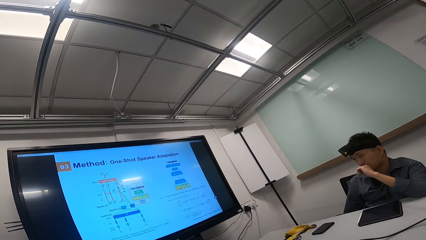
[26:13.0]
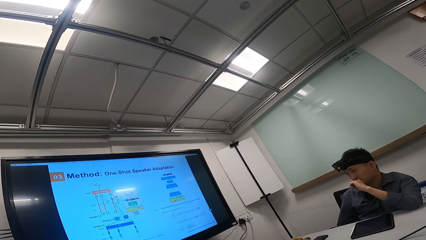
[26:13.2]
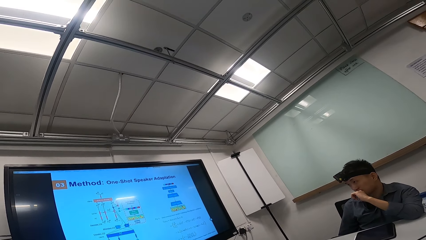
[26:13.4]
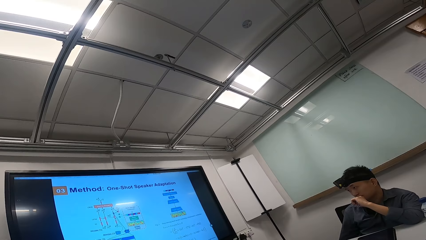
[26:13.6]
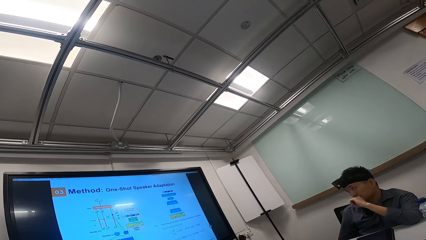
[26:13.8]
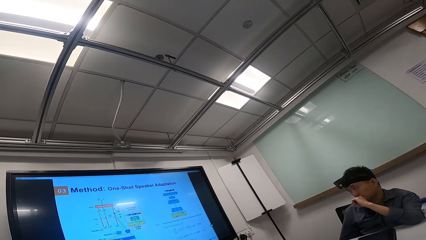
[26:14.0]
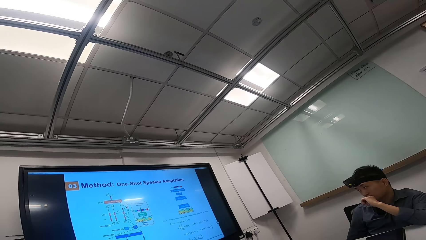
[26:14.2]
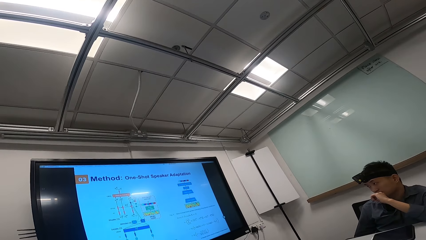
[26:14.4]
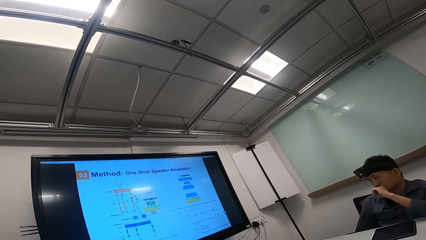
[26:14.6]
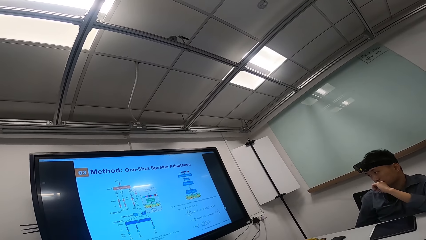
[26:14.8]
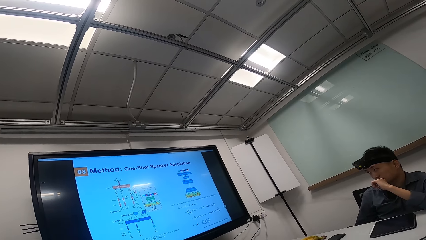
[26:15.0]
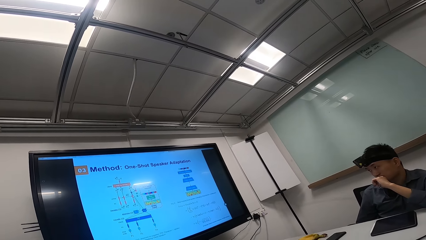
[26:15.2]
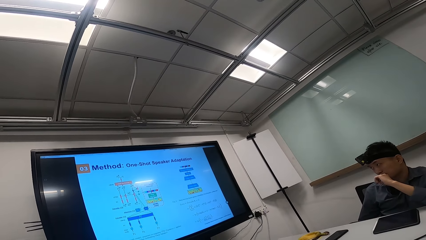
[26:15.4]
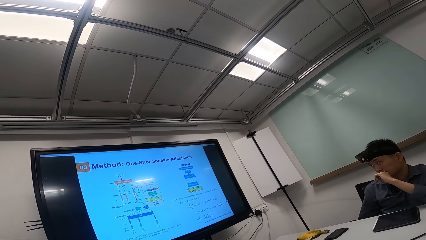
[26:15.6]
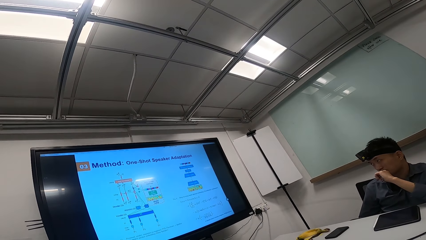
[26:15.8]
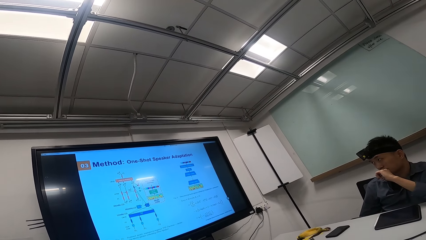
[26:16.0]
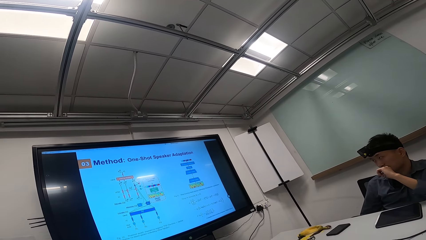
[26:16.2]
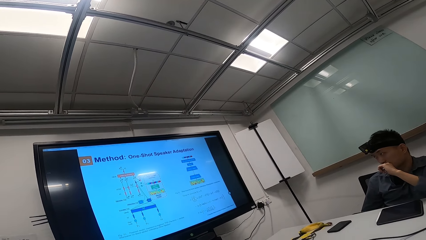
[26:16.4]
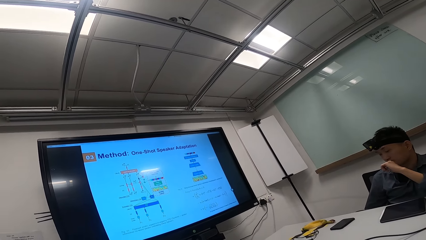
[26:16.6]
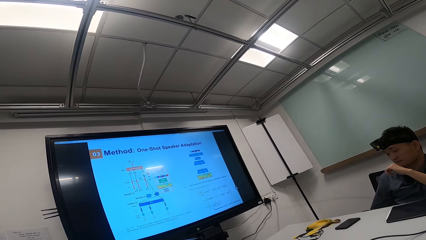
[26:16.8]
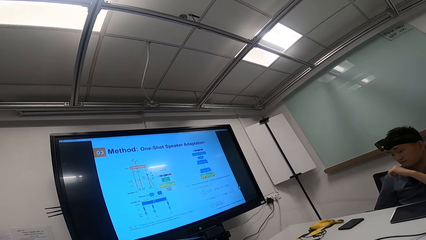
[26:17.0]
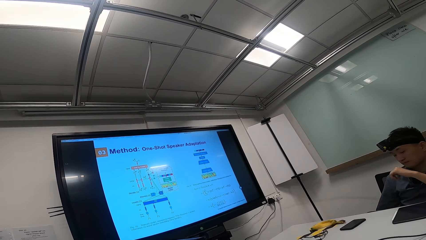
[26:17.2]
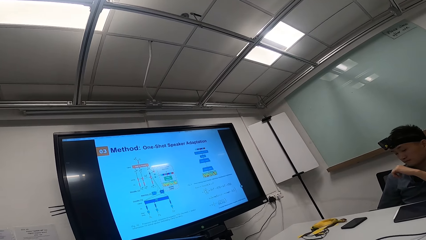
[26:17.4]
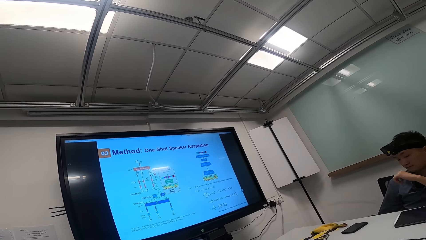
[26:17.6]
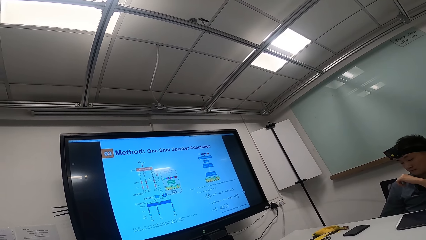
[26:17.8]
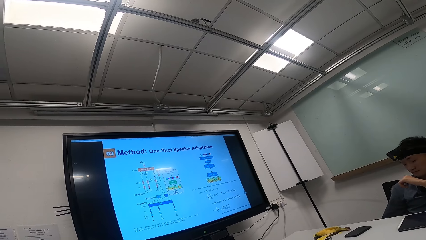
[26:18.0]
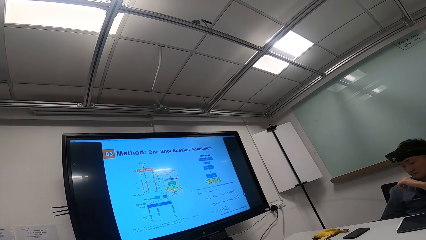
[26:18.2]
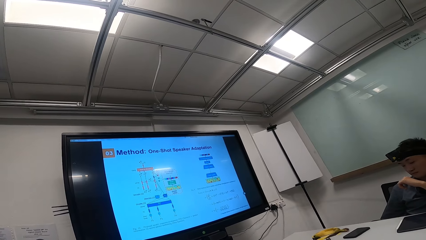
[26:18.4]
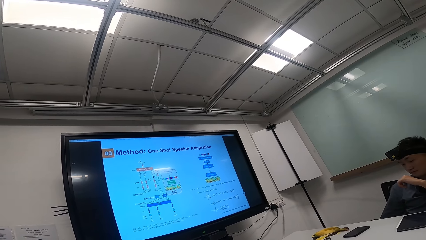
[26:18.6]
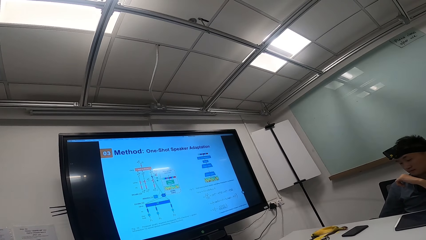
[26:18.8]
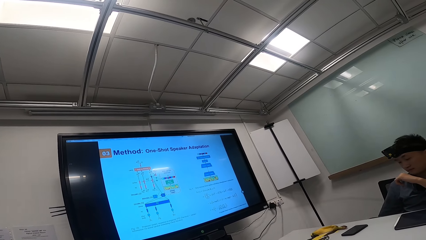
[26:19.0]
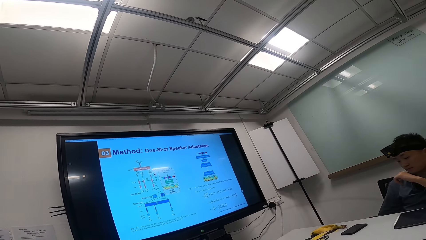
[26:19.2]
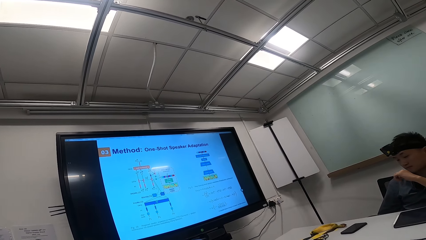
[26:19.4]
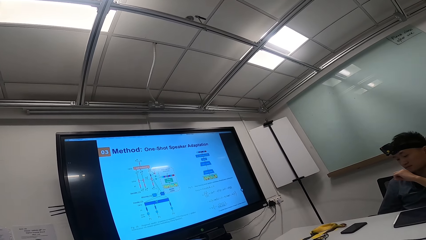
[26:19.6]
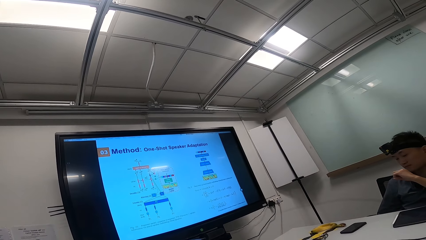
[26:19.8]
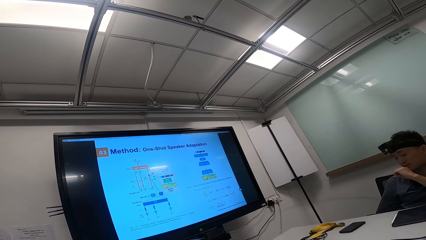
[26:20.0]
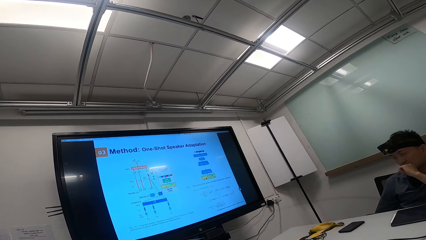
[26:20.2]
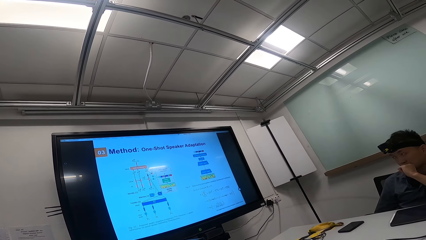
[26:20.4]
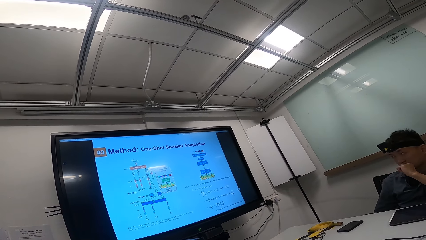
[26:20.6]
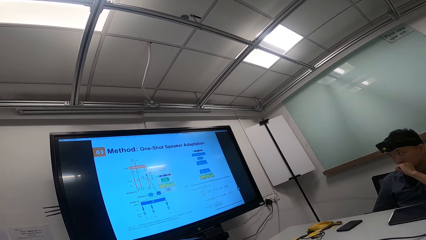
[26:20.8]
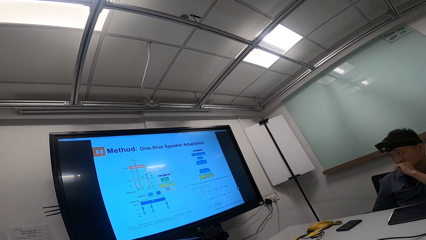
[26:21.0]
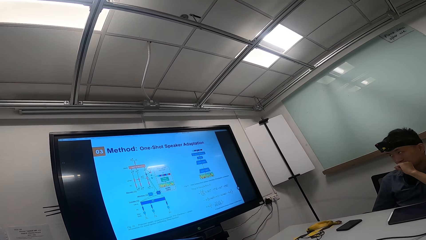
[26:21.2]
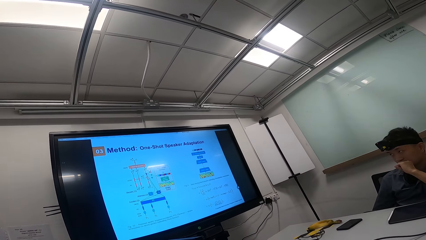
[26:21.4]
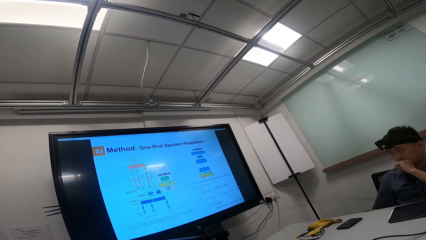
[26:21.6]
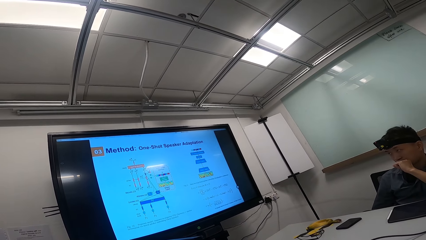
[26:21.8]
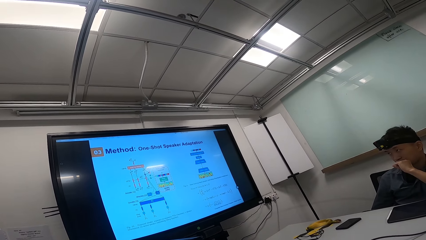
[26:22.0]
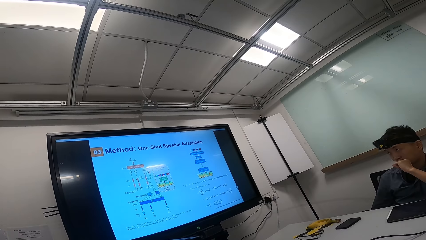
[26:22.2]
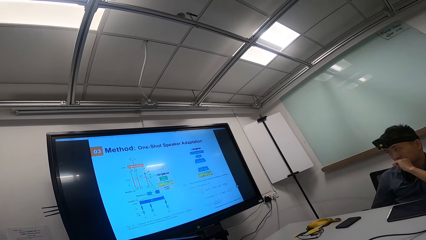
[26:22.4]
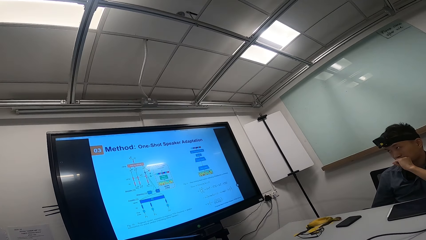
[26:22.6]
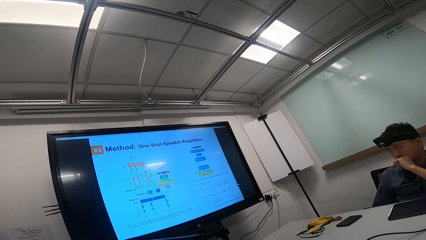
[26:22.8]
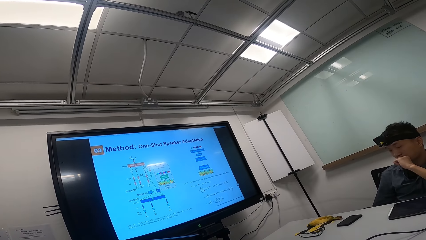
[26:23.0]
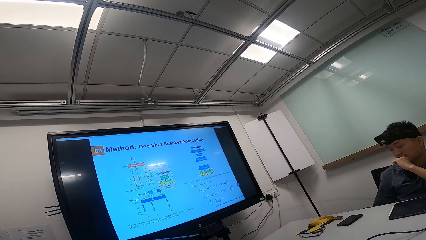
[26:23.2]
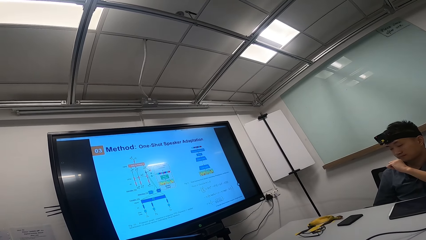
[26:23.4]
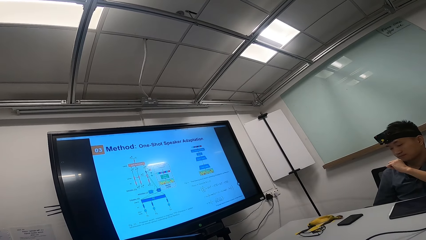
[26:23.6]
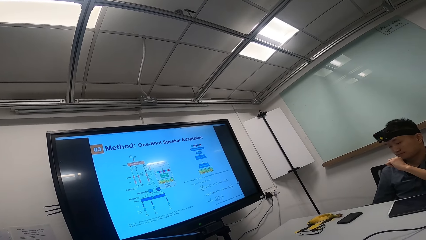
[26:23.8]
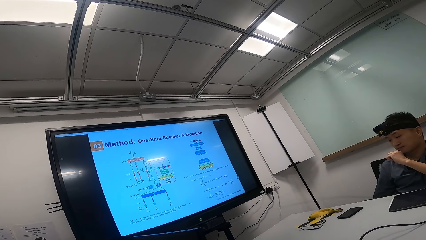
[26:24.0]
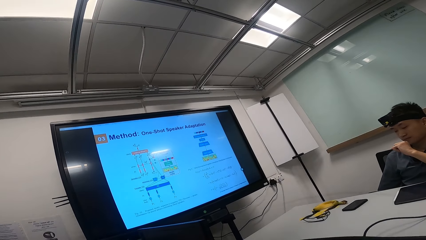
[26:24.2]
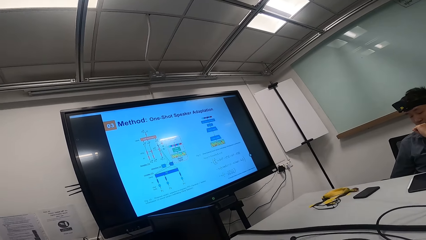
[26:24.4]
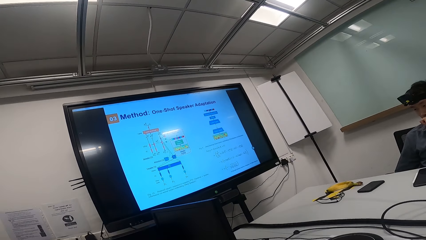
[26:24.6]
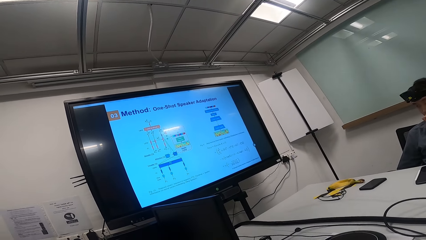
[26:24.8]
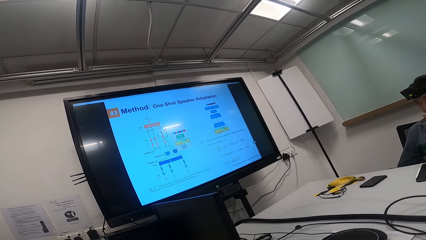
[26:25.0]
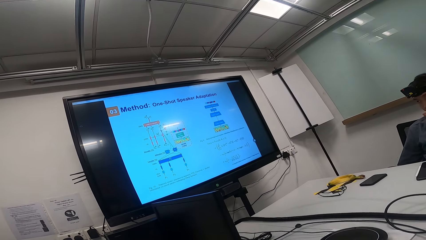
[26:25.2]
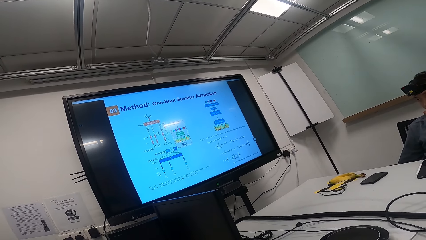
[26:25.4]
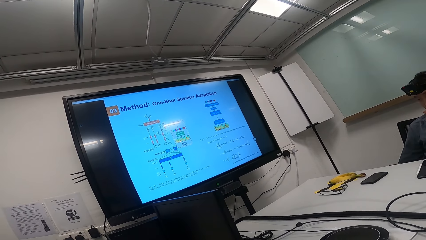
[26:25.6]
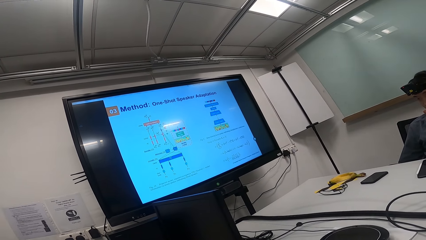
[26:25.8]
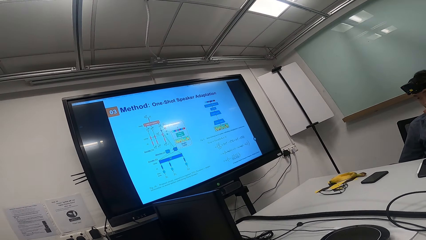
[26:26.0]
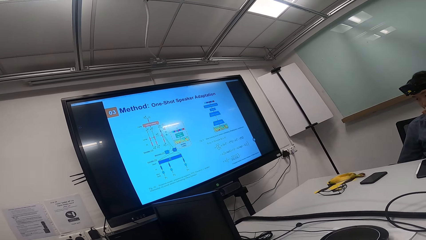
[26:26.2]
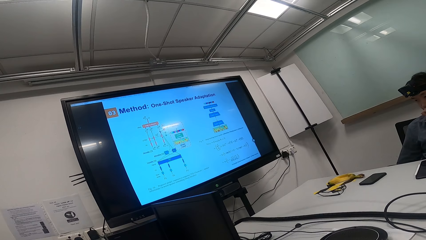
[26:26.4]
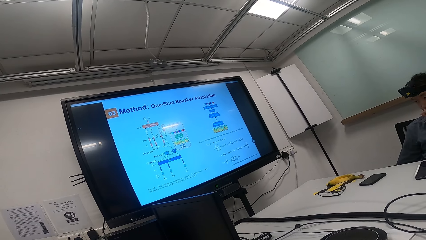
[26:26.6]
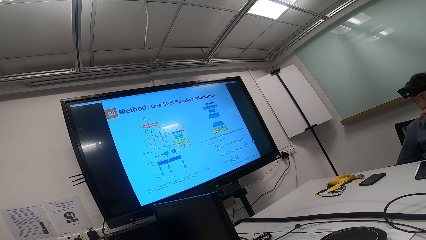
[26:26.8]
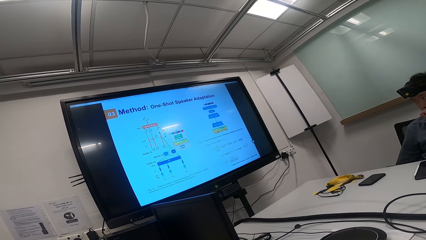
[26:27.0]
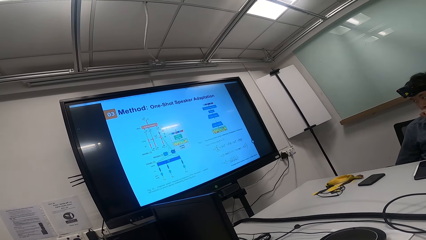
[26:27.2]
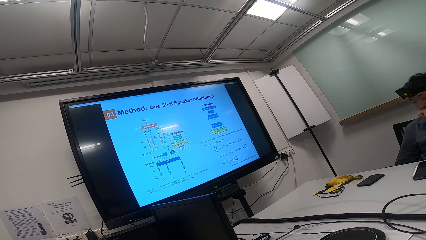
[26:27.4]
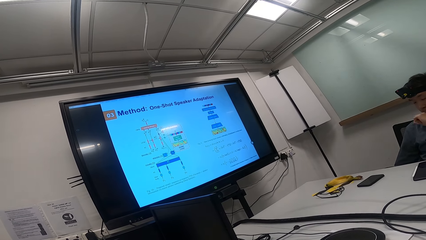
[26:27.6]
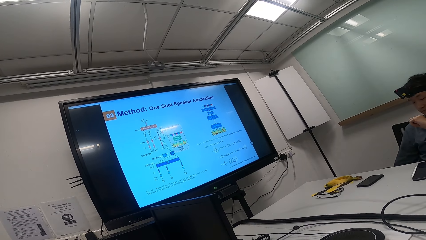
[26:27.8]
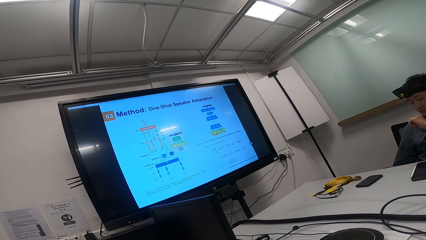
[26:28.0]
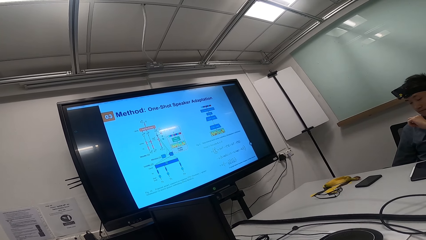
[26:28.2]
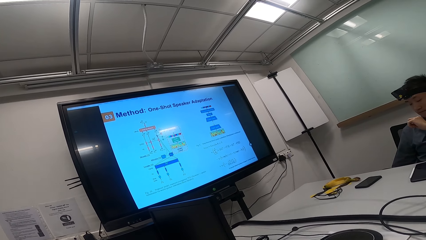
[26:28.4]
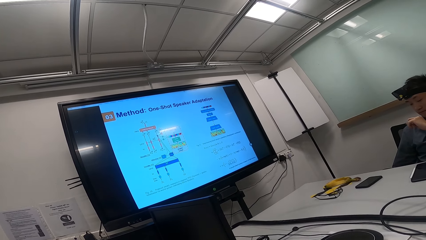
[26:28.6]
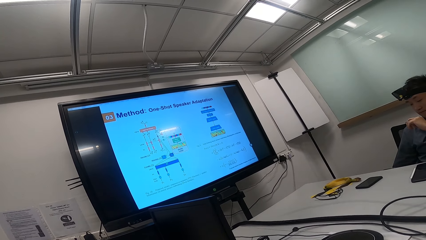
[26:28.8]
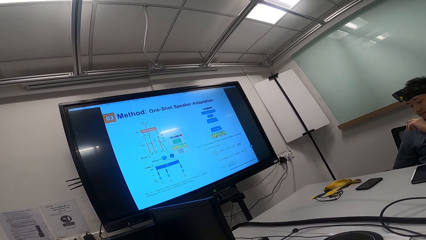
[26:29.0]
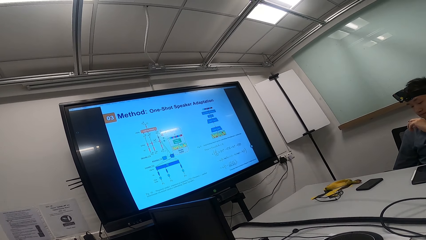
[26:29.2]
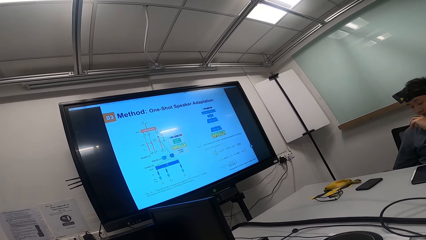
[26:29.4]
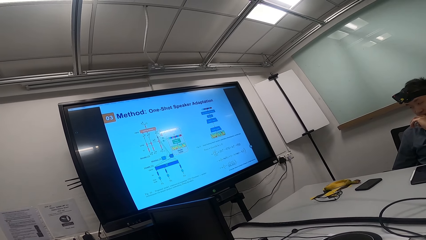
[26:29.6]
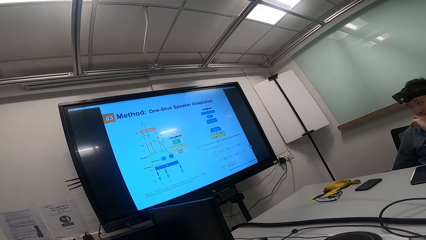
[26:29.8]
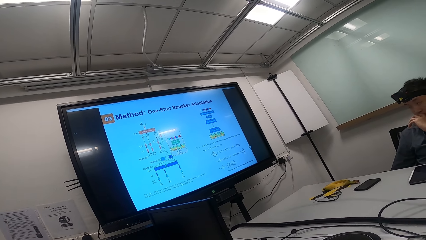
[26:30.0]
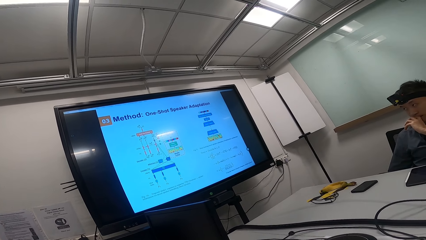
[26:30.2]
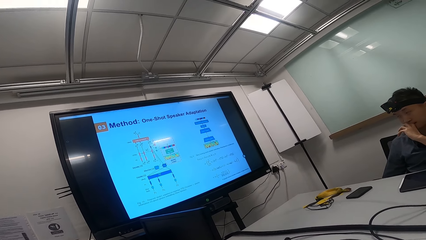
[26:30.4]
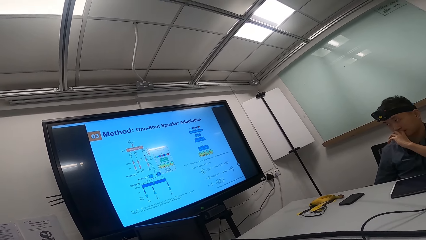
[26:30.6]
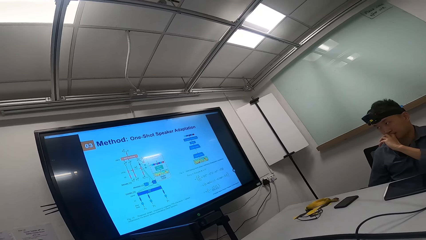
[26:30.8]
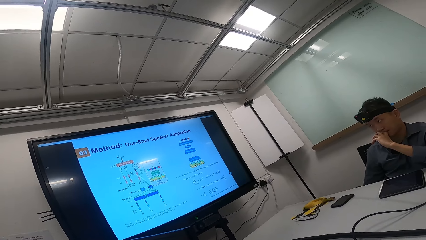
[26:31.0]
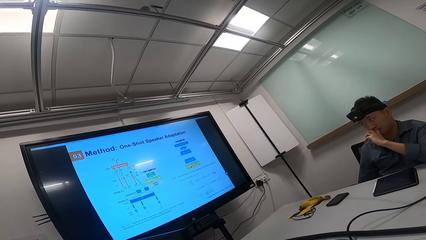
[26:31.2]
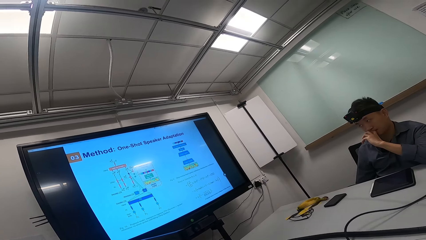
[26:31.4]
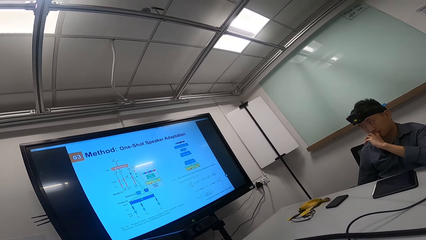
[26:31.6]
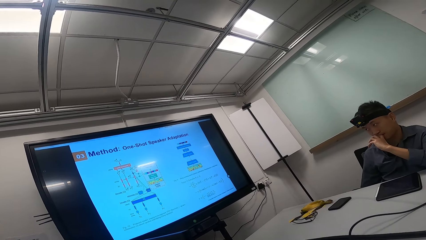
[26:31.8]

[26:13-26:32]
The camera wearer looks up. They look at the television. A person looks at his left hand. The camera wearer looks at the television.
